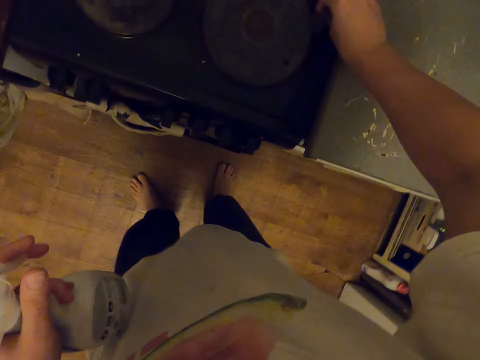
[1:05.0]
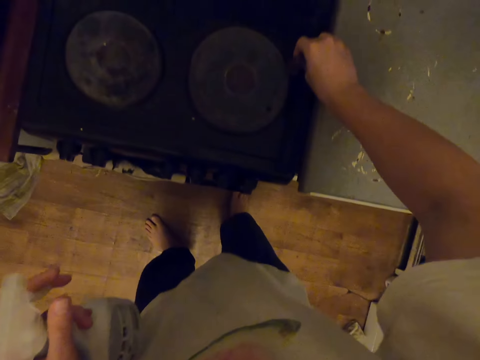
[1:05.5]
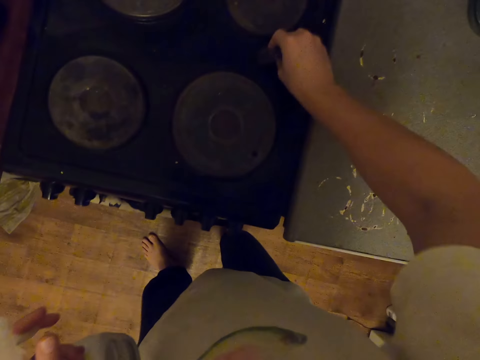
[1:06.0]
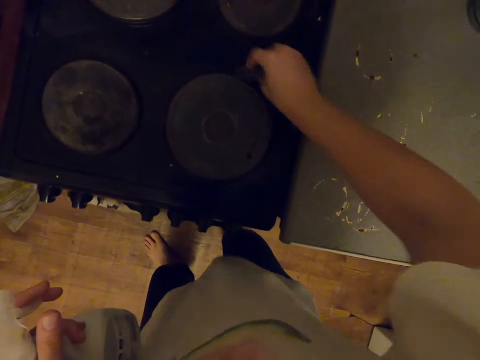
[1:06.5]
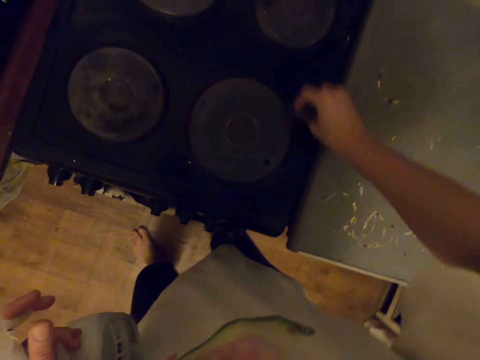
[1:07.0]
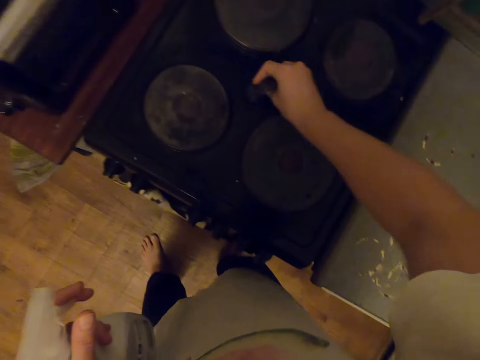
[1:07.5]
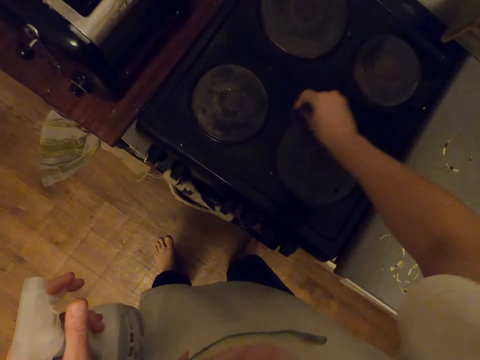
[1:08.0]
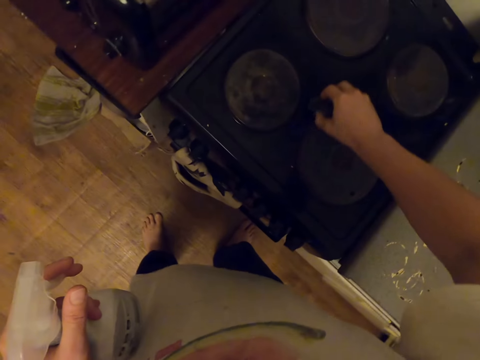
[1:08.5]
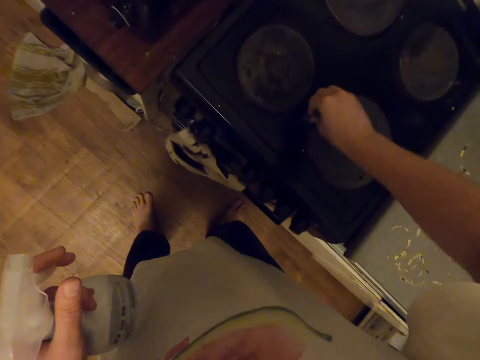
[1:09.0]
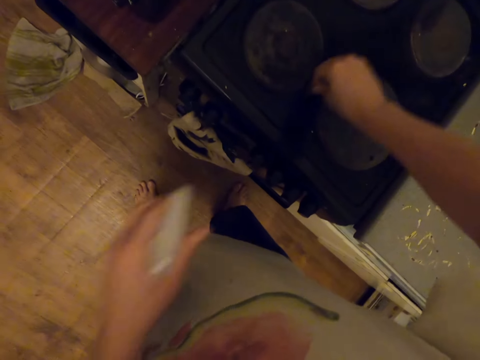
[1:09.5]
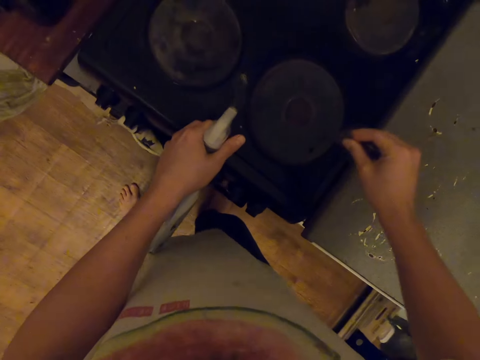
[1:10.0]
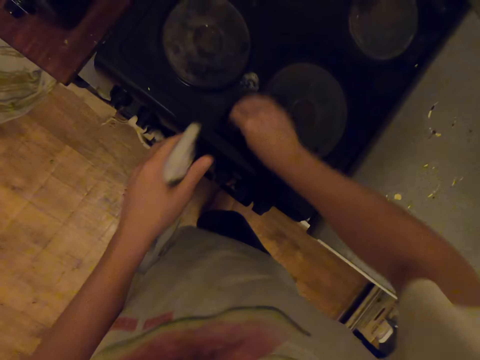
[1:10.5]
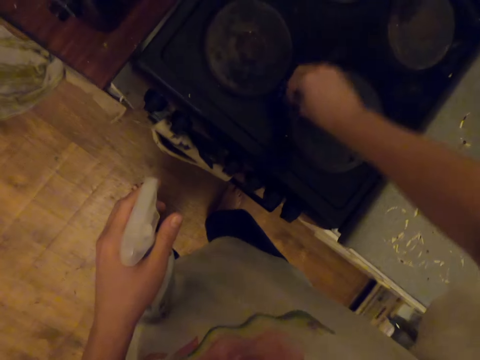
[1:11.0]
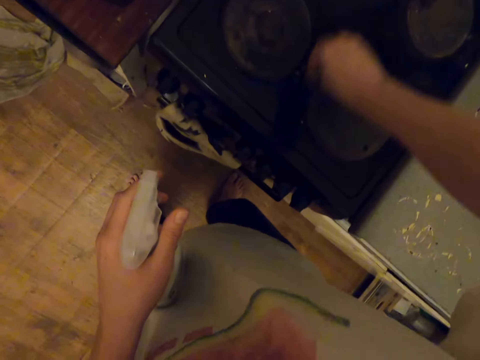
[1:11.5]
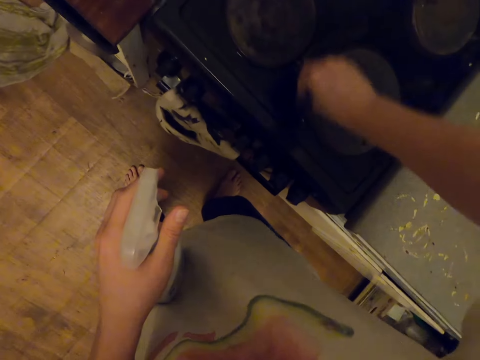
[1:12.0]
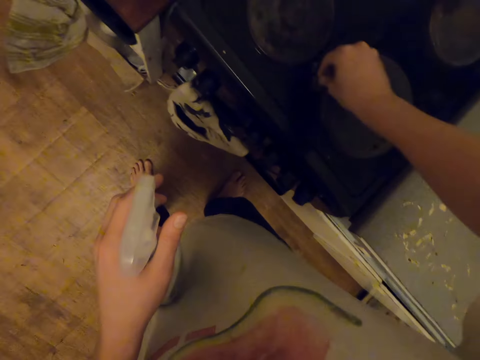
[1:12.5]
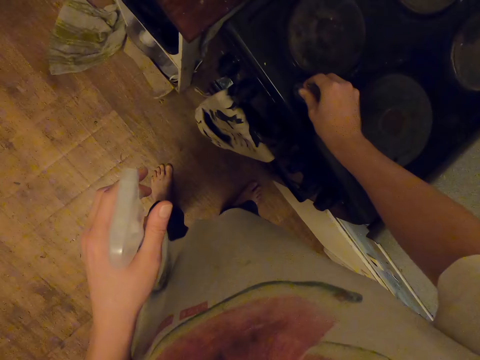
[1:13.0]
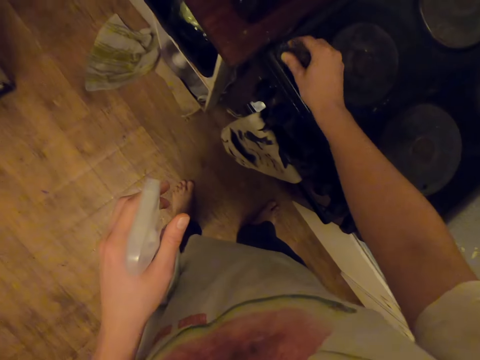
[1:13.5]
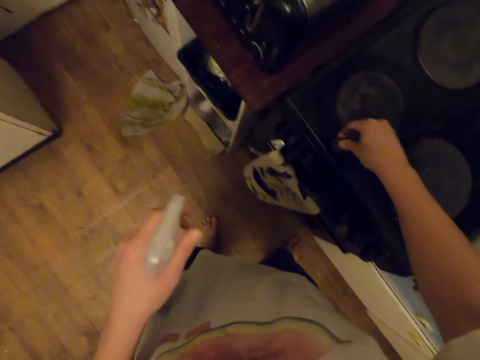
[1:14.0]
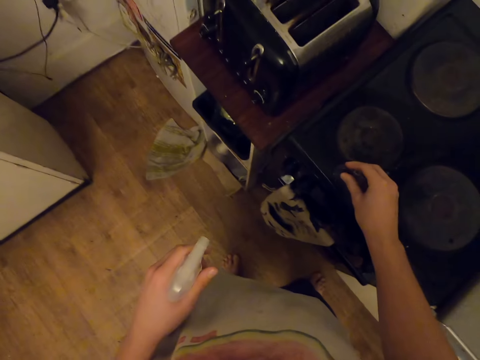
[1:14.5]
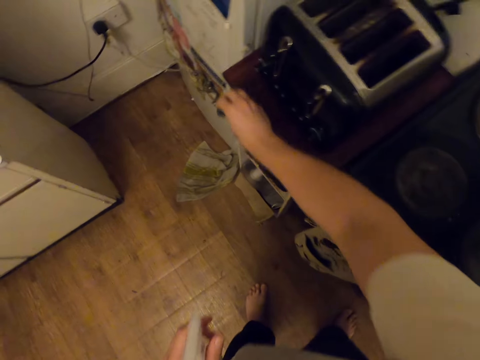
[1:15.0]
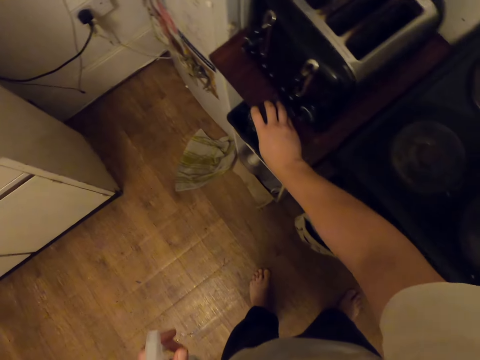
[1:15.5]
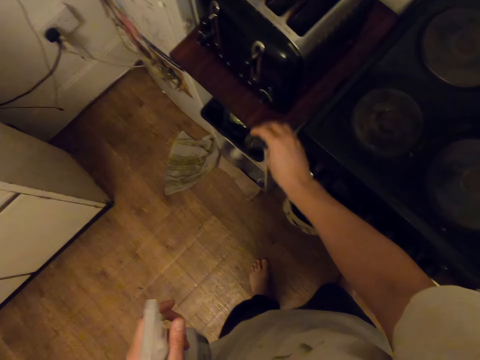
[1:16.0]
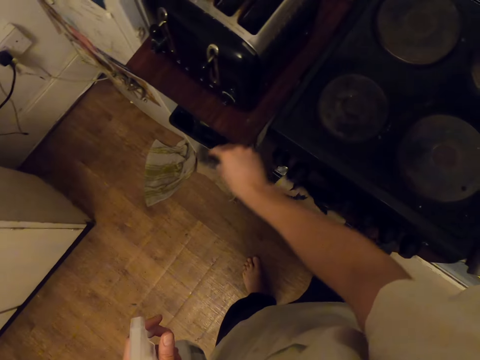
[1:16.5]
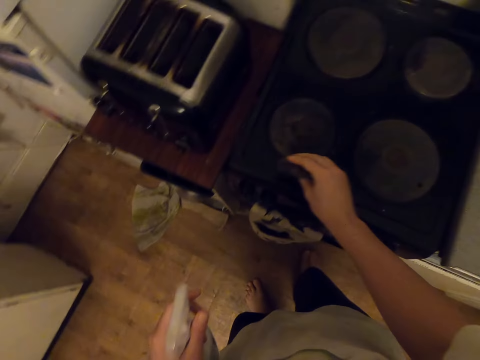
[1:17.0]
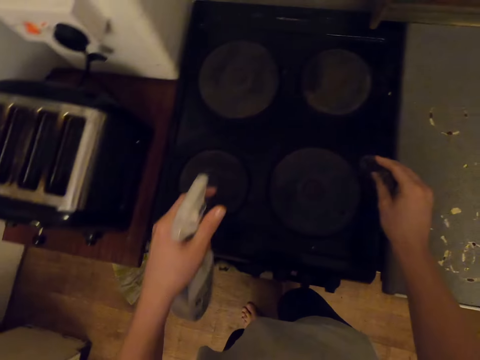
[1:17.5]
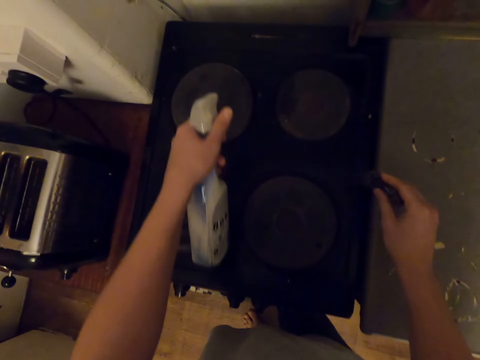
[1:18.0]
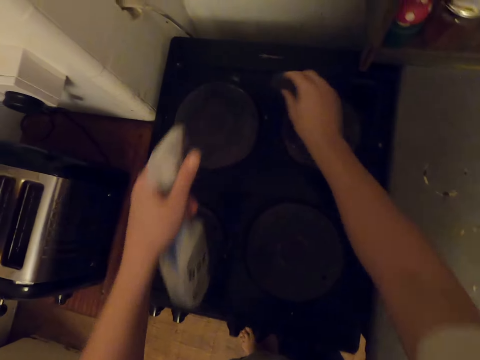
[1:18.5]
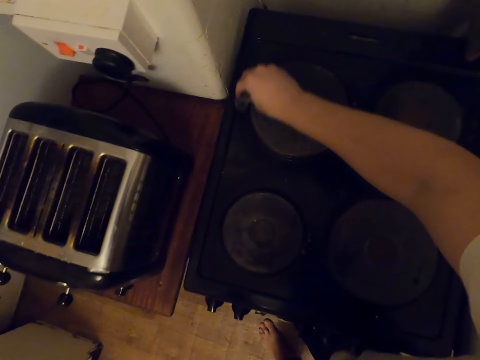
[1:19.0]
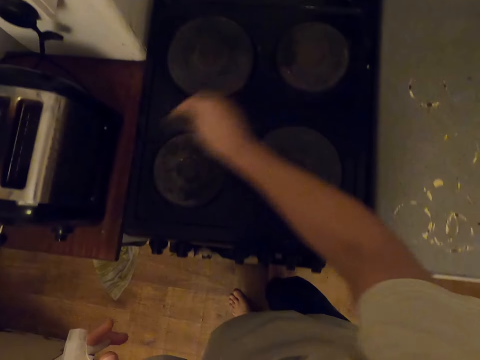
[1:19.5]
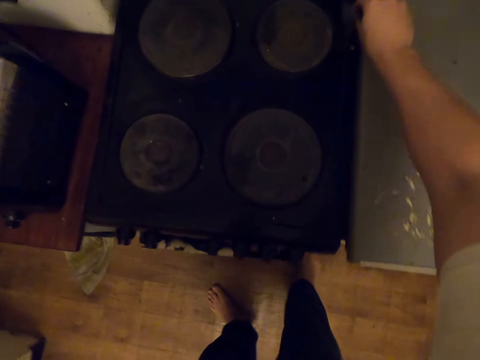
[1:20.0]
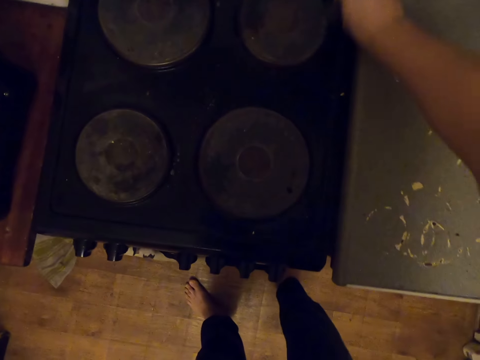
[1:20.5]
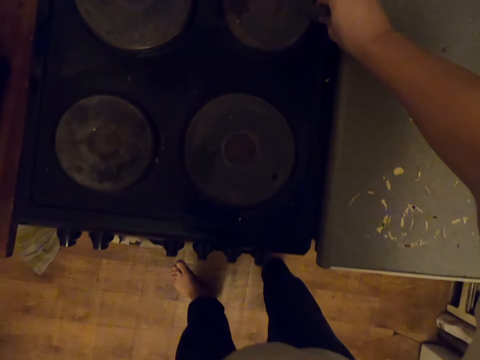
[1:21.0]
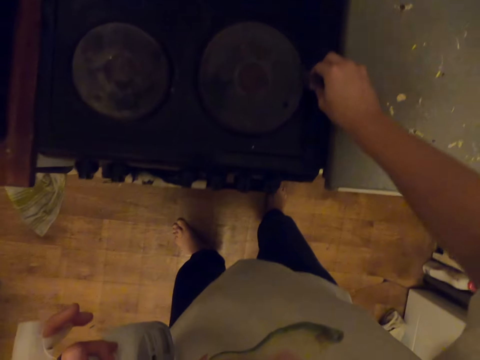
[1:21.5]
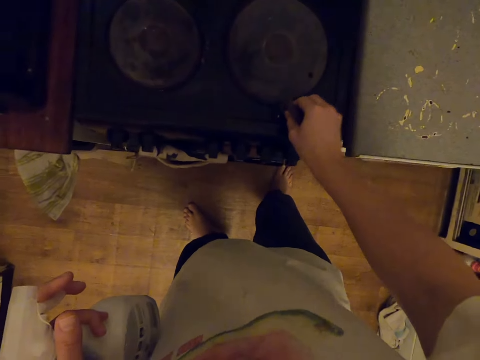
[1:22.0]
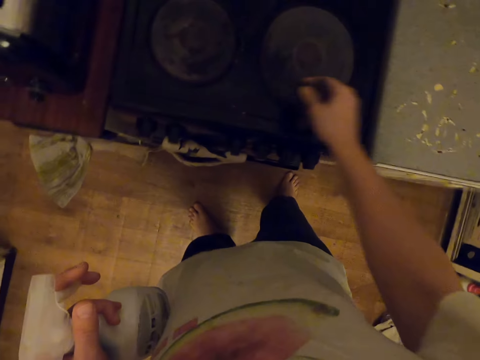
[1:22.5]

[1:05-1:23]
The camera wearer sprays the oven with a spray bottle. They wipe the oven with a kitchen towel. They wipe the table with the kitchen towel. They spray the oven with the spray bottle. They wipe the oven with the kitchen towel.

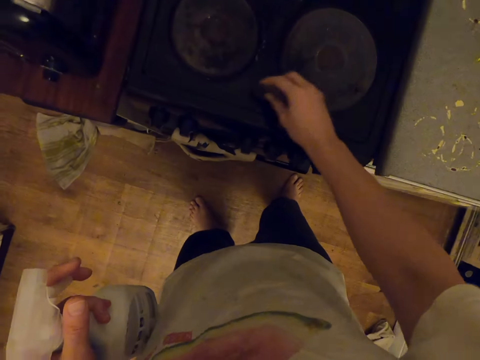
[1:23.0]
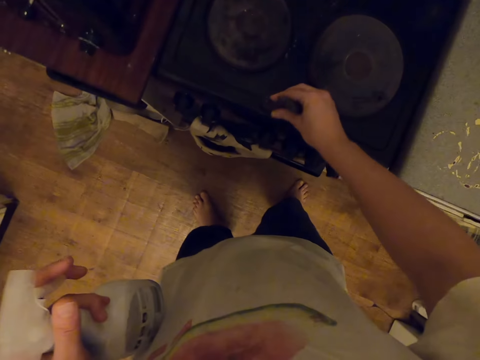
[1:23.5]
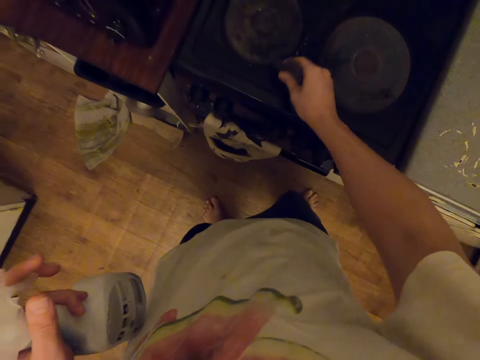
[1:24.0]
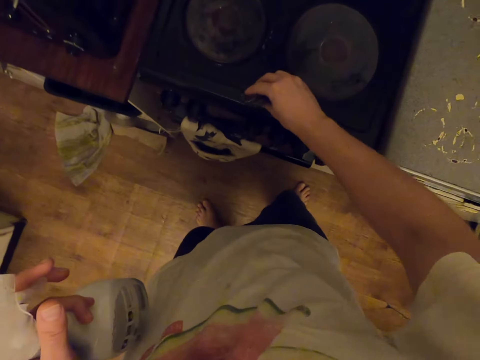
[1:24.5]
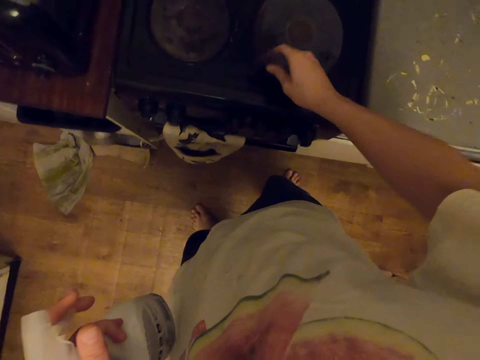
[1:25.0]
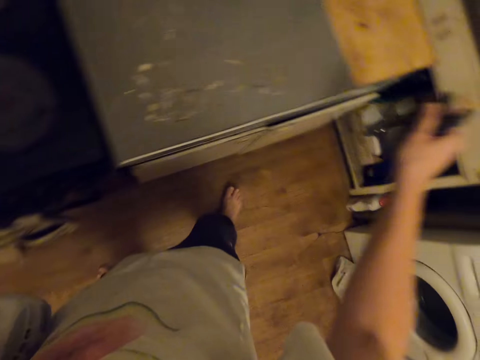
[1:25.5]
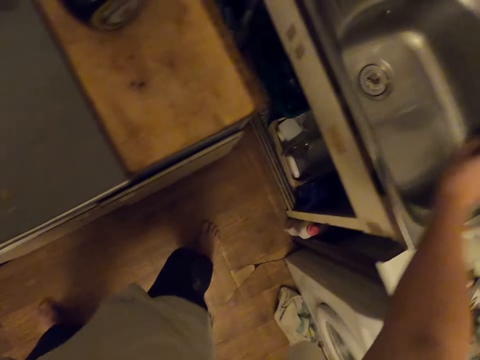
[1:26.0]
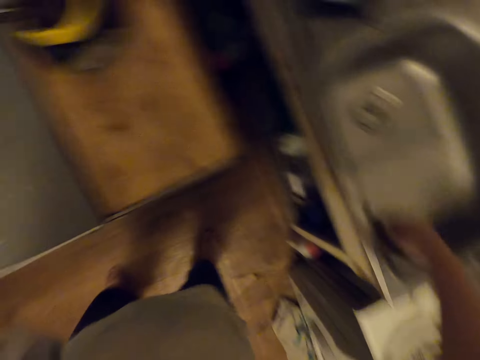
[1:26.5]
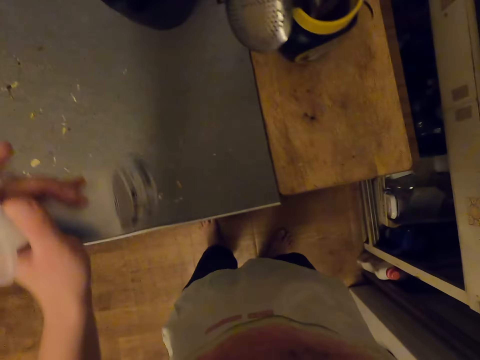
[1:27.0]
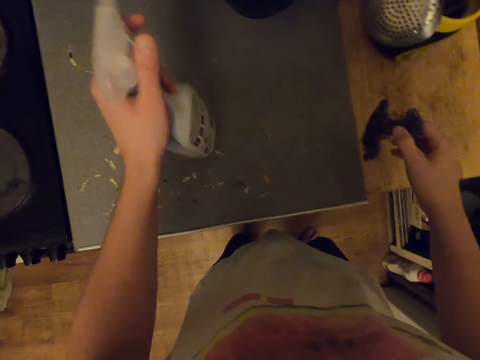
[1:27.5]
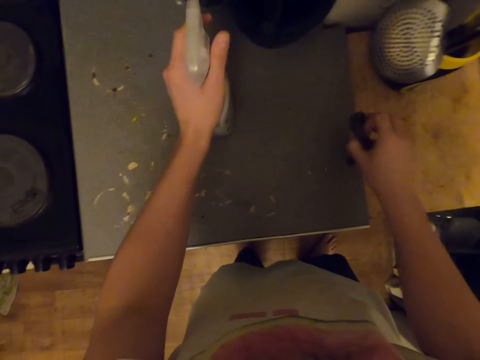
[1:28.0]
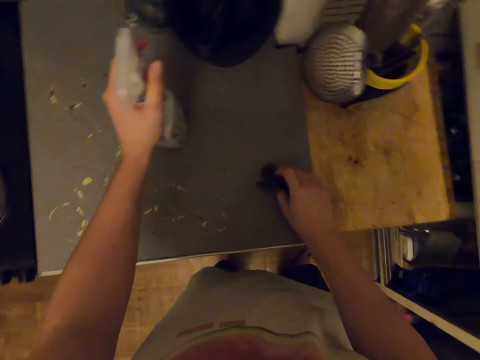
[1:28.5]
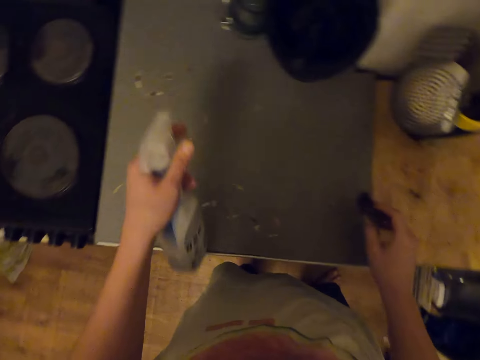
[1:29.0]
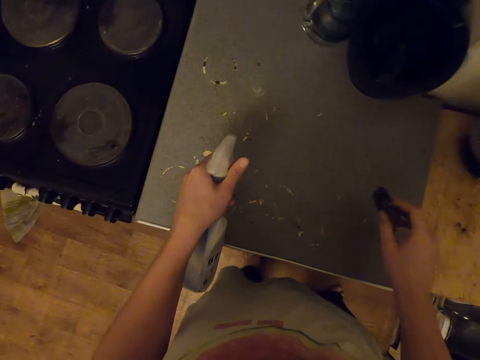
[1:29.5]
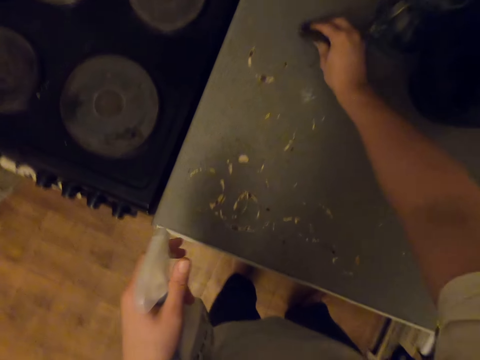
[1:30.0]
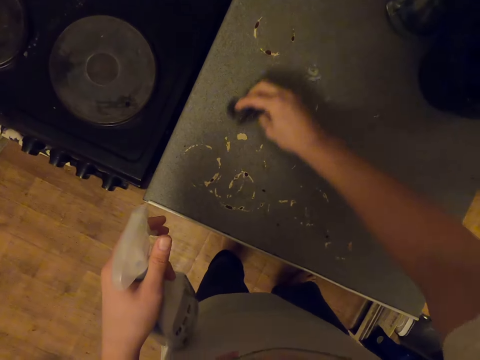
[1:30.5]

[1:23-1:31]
The camera wearer picks up dirt from the oven. They dust off the kitchen towel or steel wool in the sink. They drop a bottle of something. They spray the table top. They wipe the table top with the kitchen towel.
